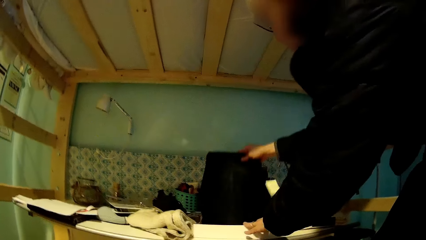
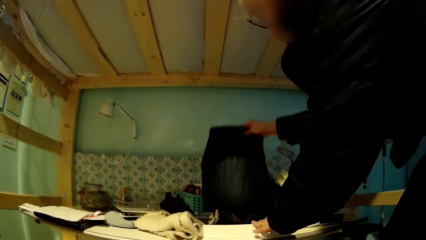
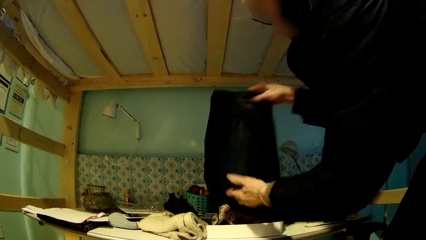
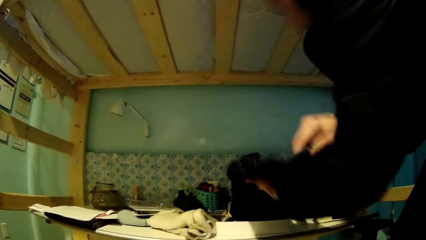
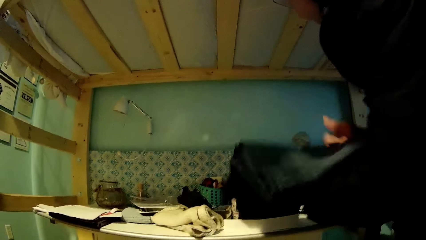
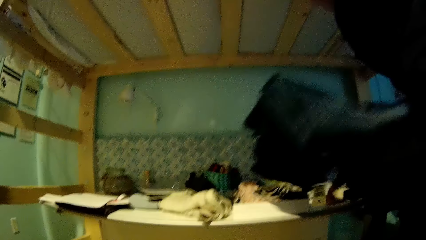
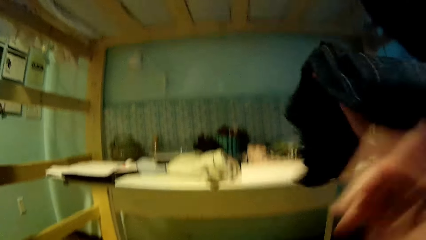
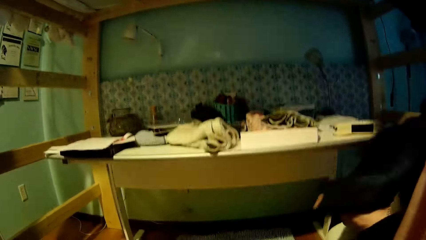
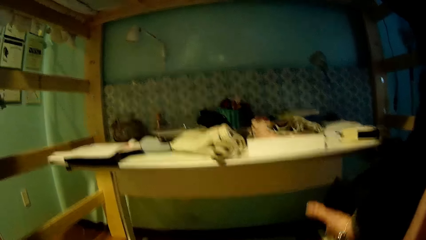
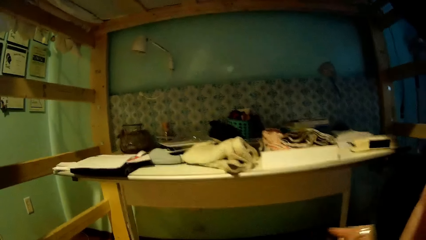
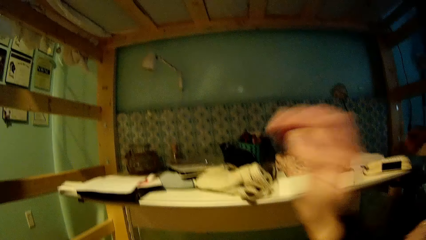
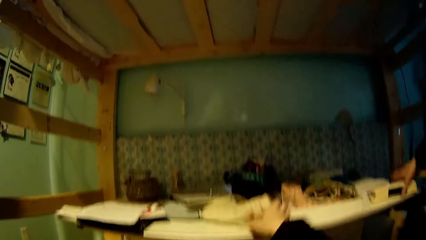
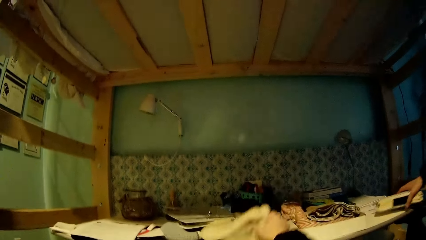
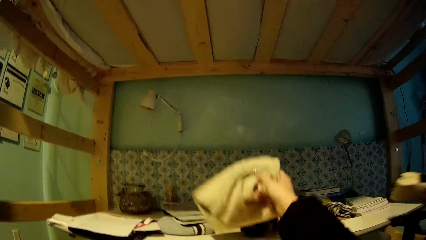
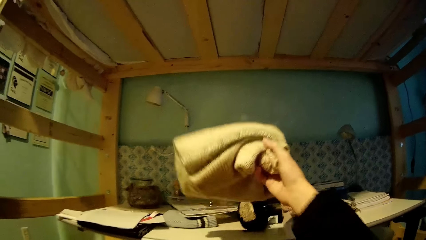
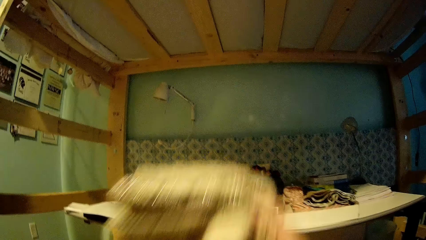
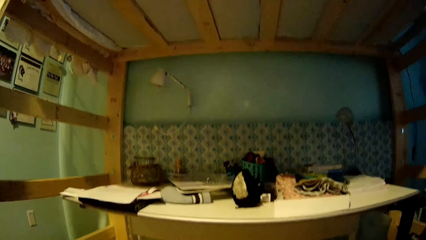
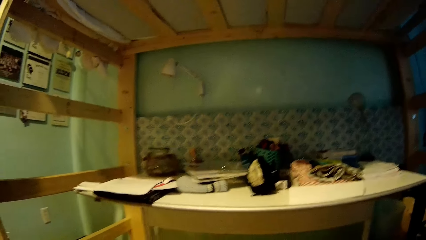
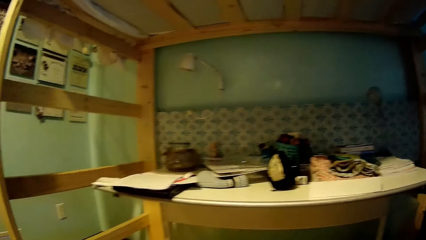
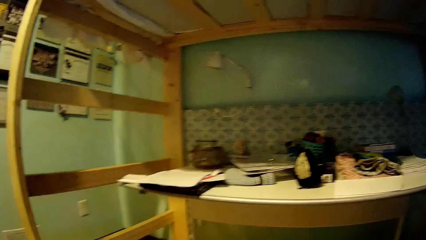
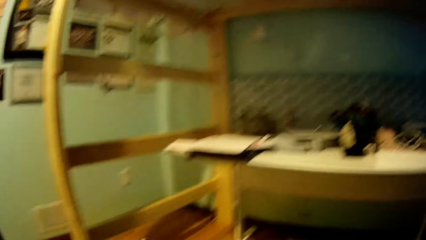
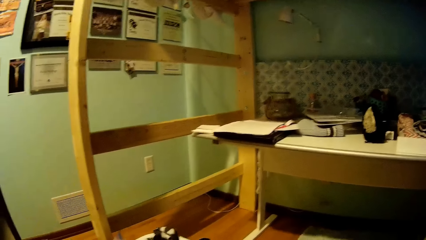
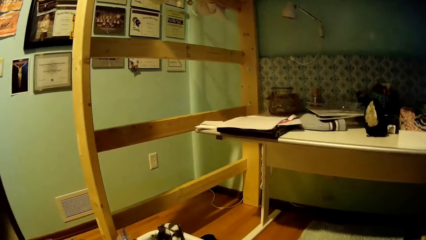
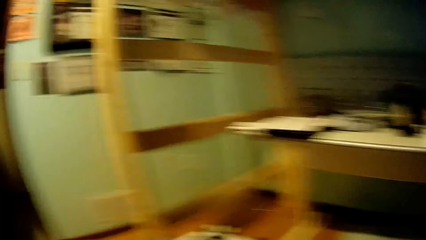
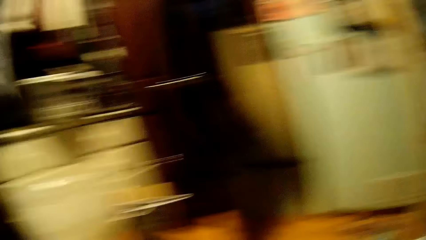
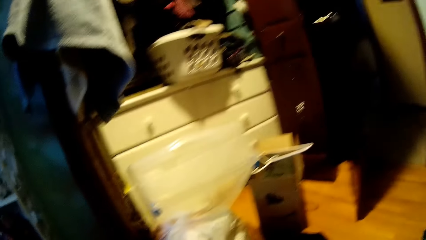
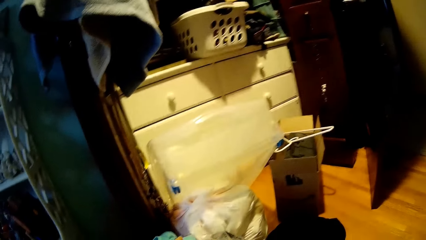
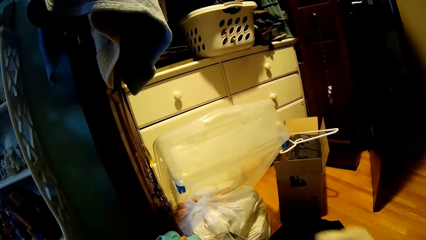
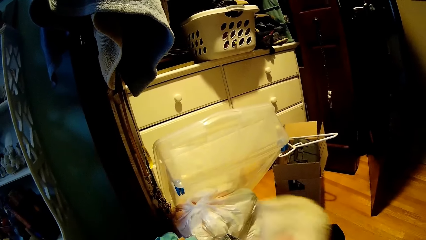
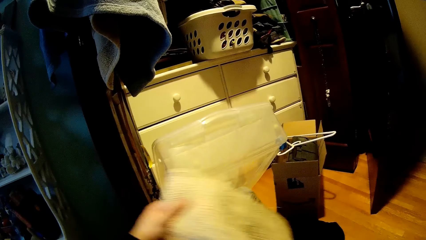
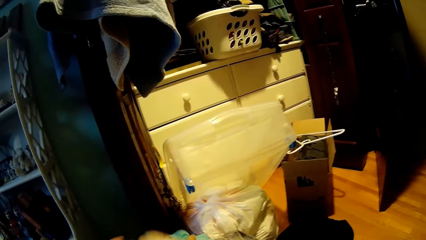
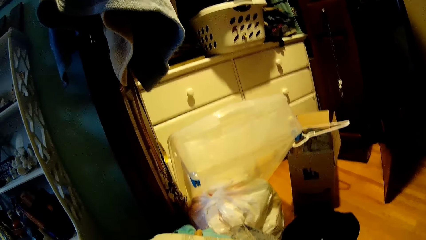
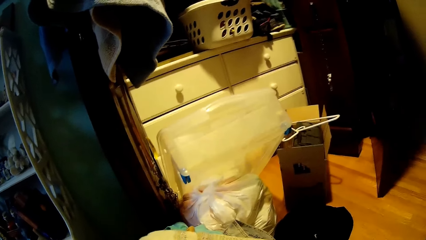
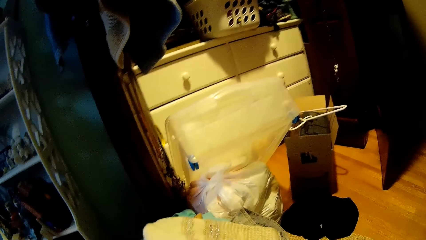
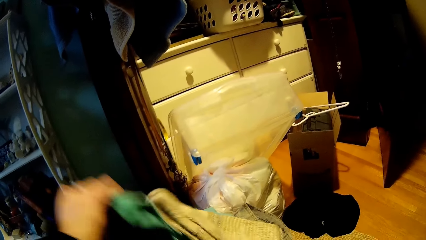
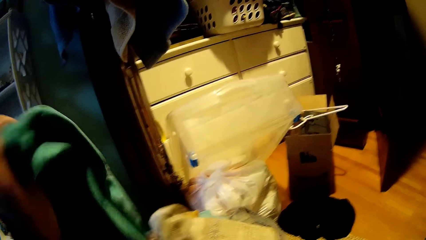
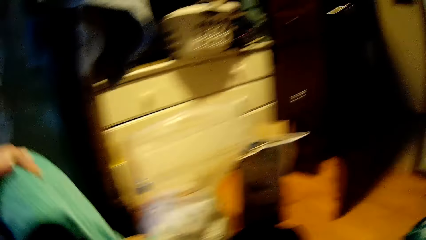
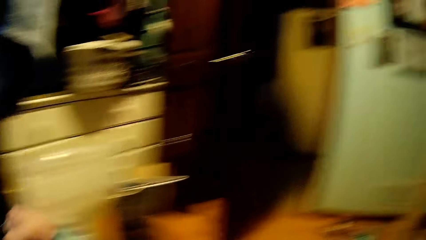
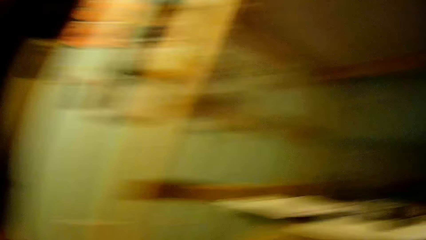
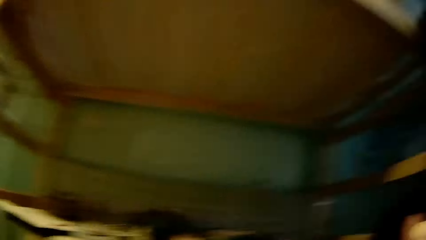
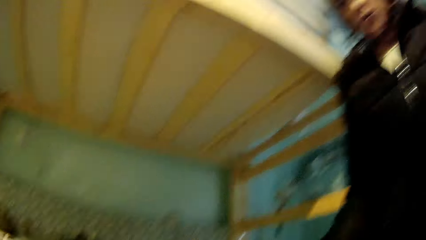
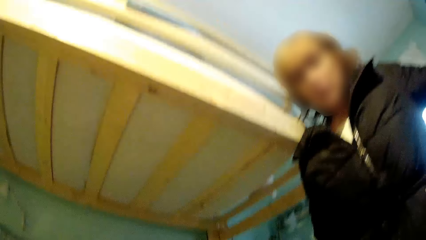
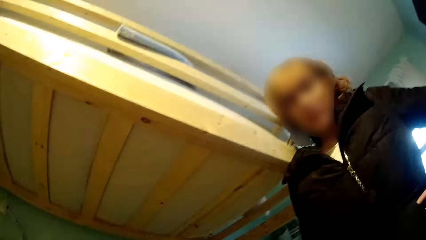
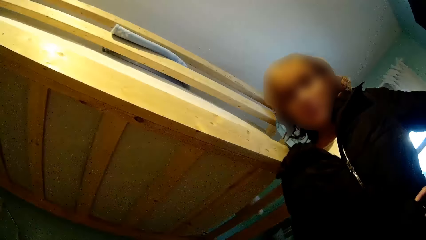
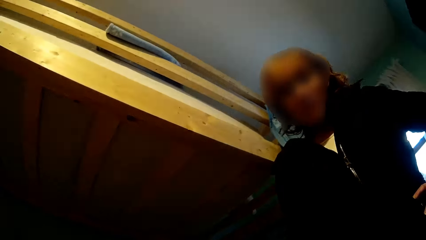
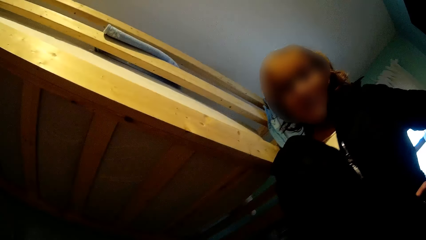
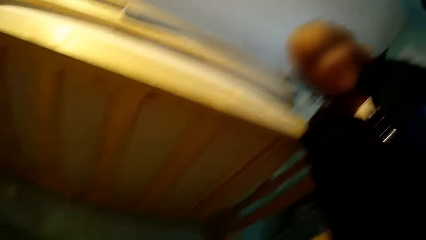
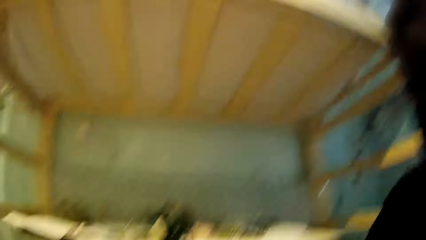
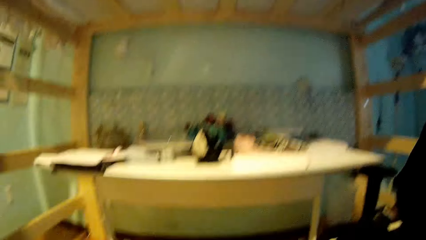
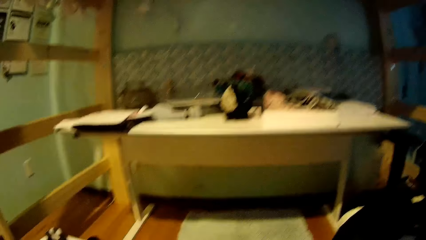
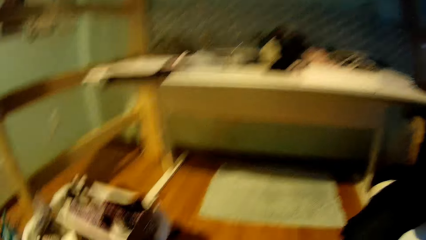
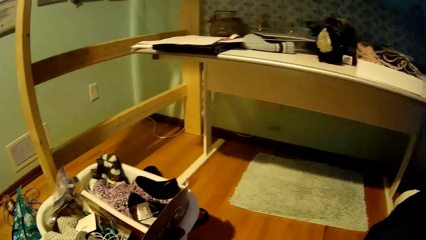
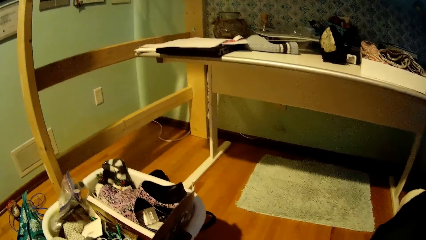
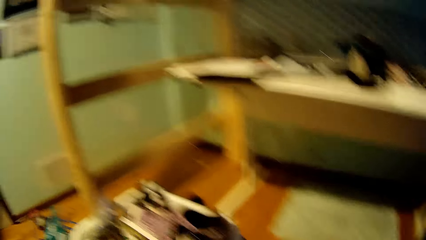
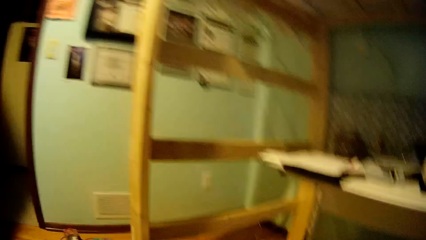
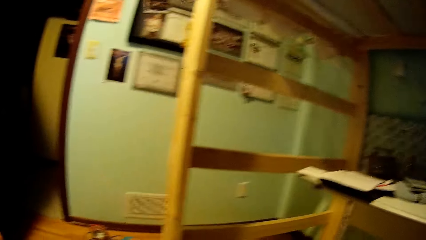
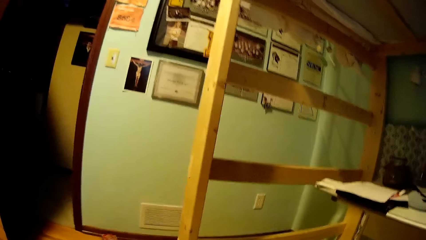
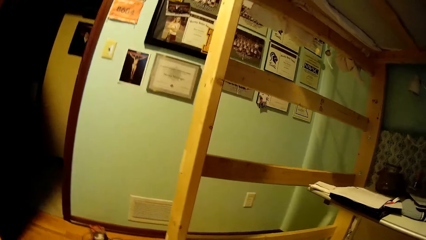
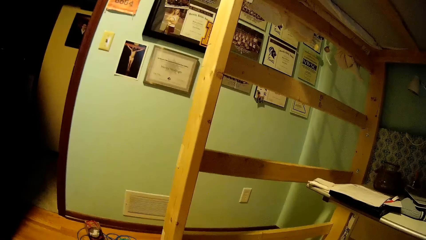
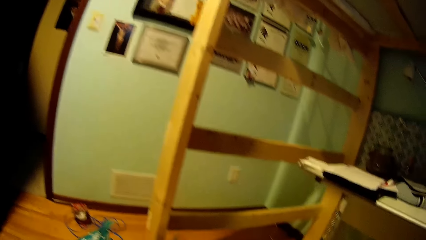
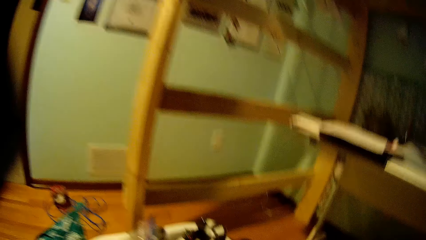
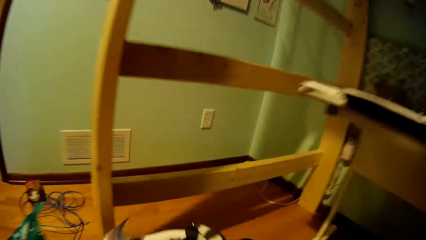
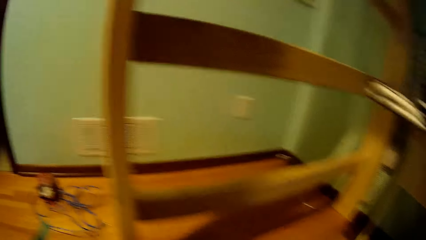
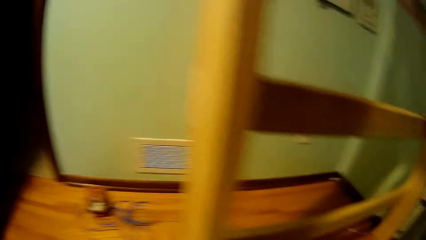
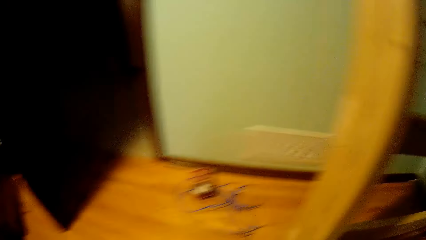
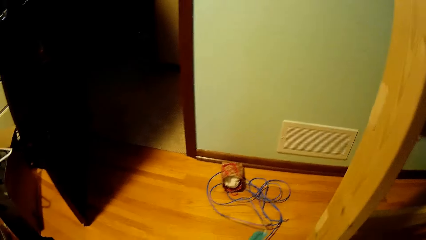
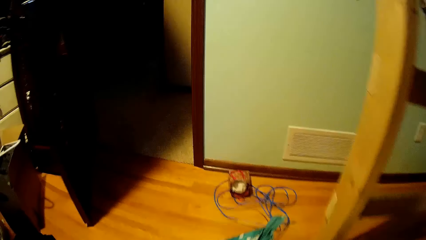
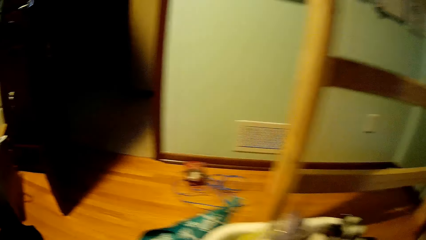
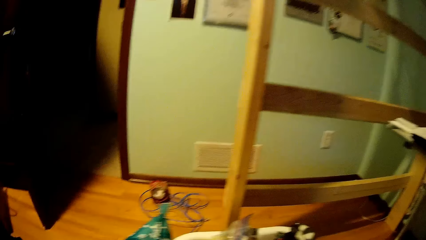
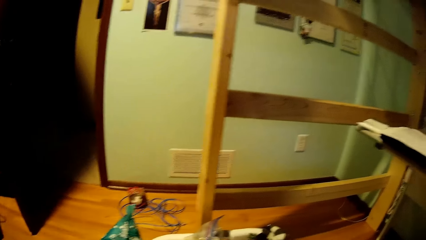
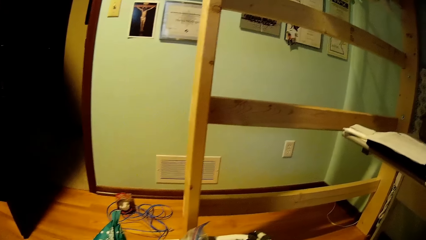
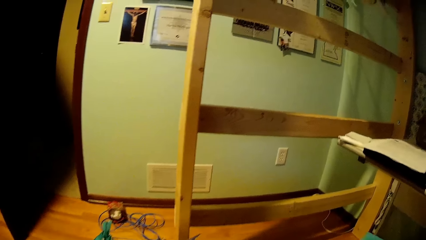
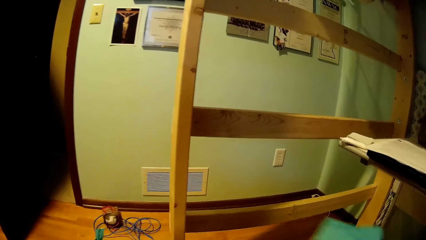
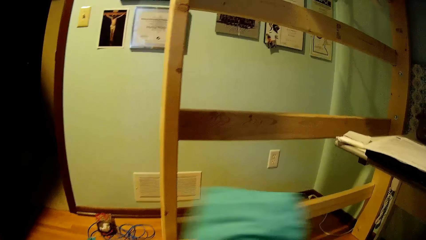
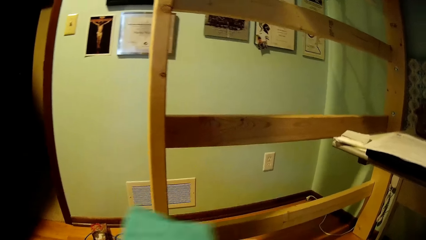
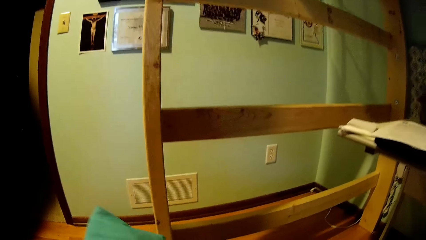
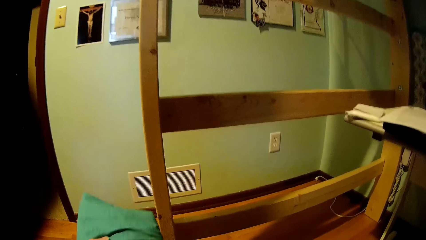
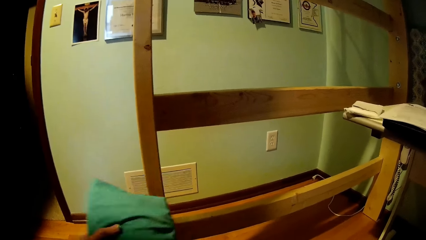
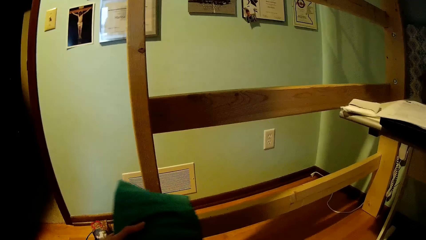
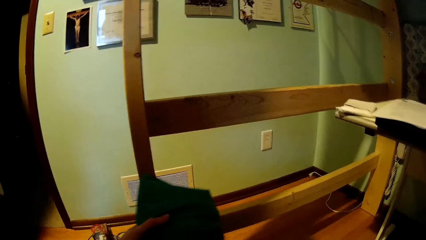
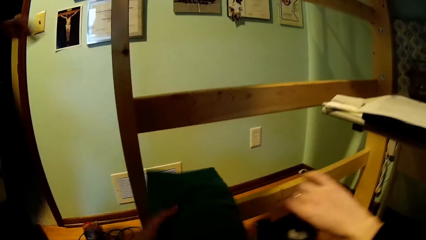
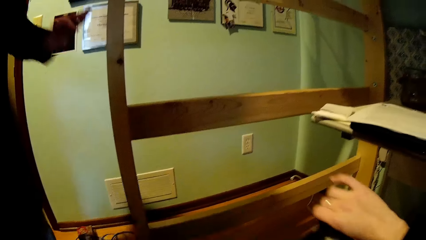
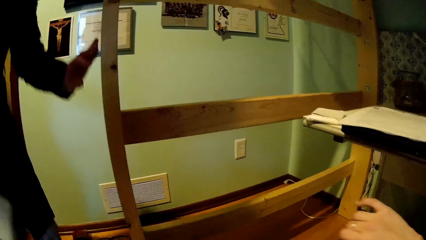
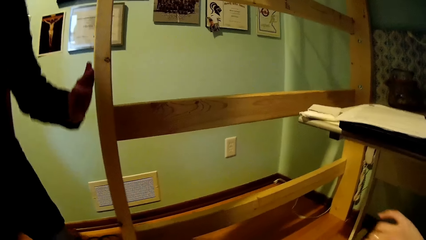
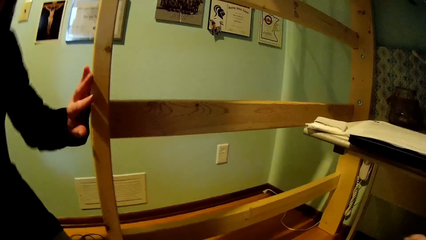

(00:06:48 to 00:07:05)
A woman picks up a pair of jeans or cloth from the table. She drops the cloth. The camera wearer picks up the cloth from the table. They drop the cloth. They walk around. They put the cloth aside. They lift the cloth. They walk around. The woman looks at the camera wearer. She looks around. The camera wearer looks around. They walk around. They hold the cloth.
